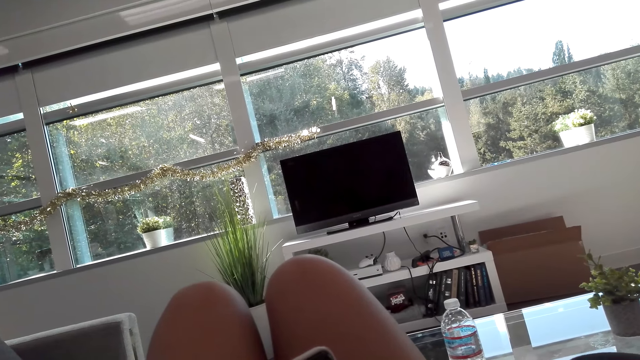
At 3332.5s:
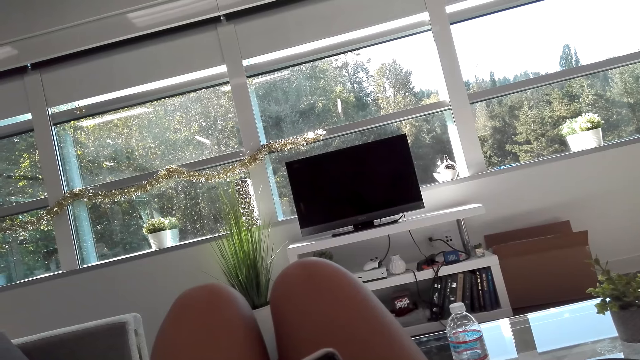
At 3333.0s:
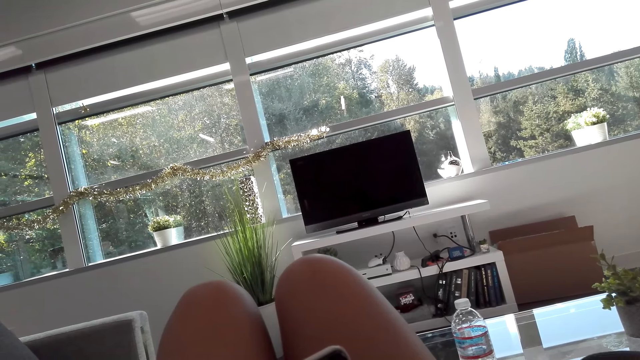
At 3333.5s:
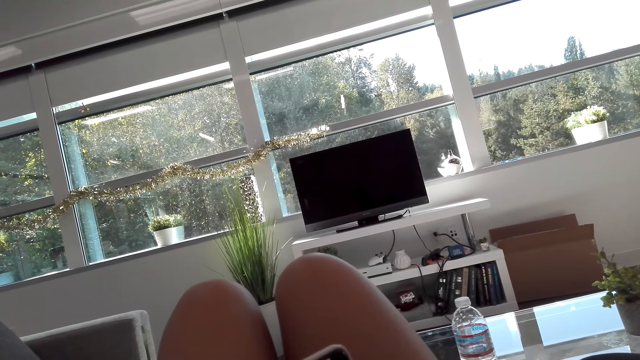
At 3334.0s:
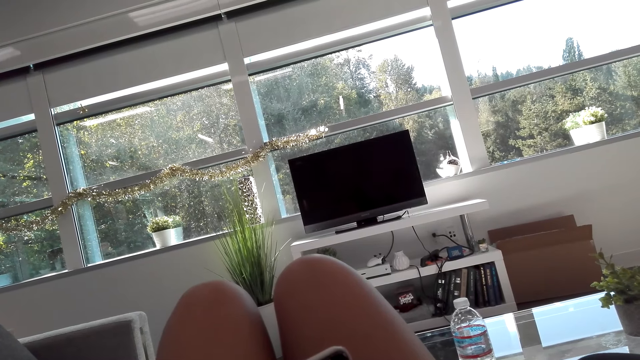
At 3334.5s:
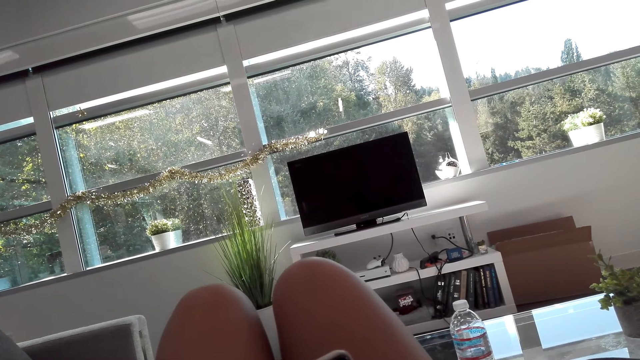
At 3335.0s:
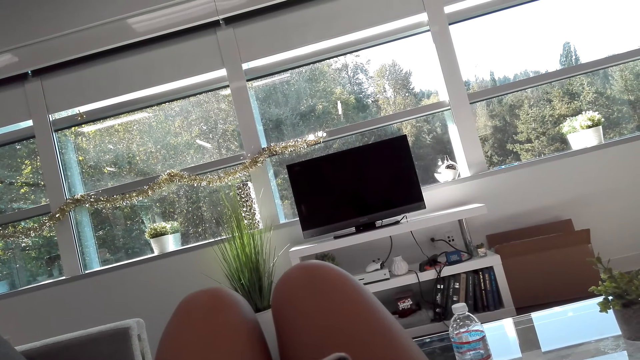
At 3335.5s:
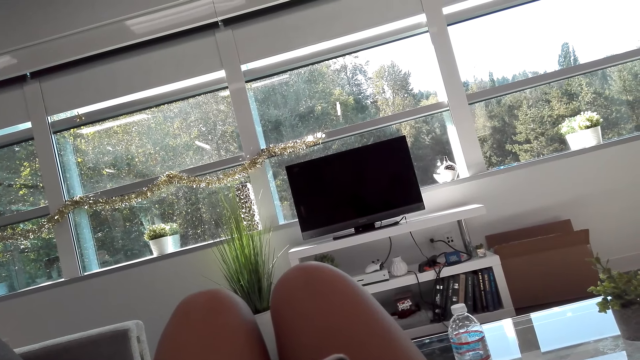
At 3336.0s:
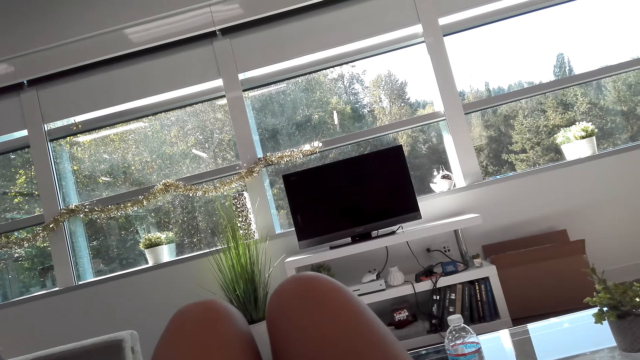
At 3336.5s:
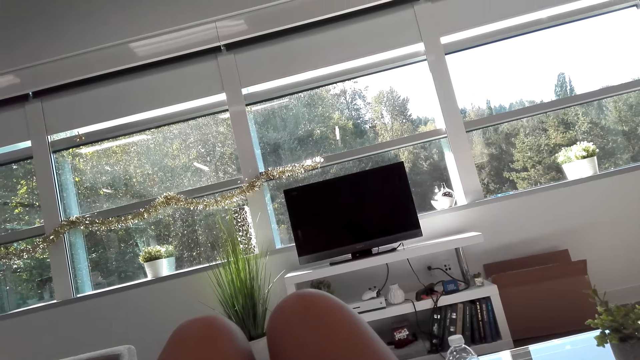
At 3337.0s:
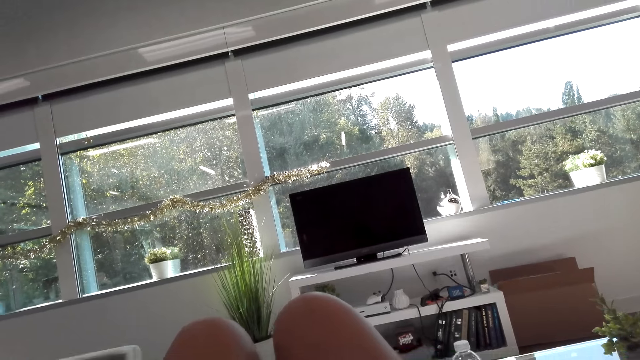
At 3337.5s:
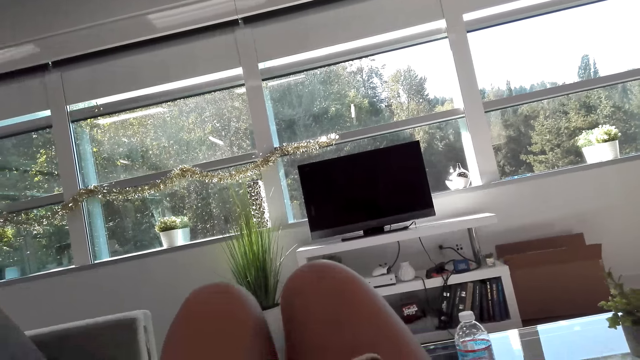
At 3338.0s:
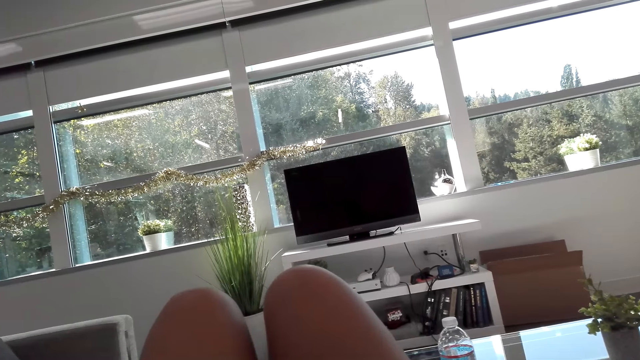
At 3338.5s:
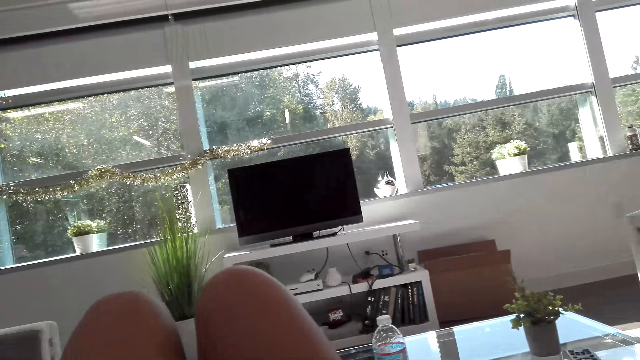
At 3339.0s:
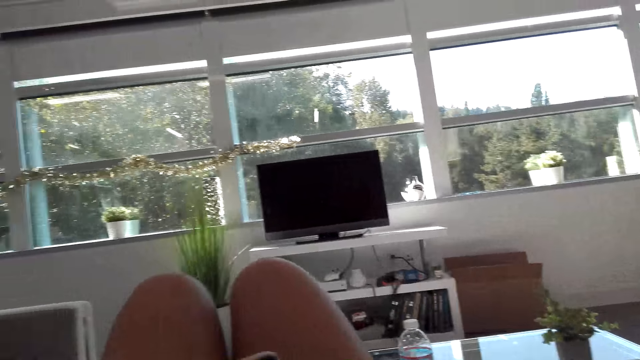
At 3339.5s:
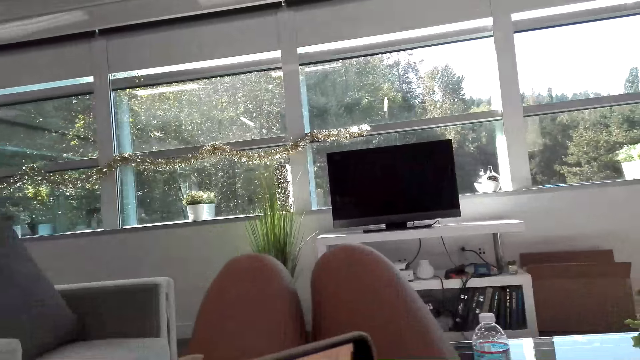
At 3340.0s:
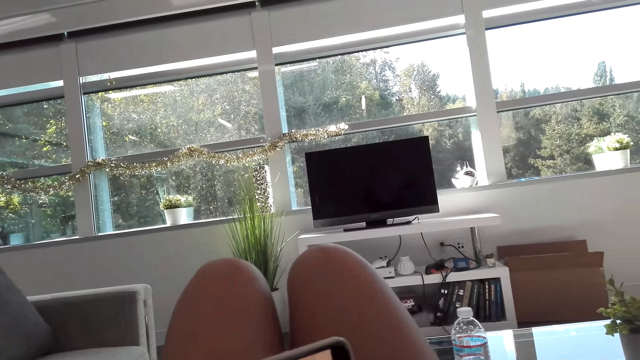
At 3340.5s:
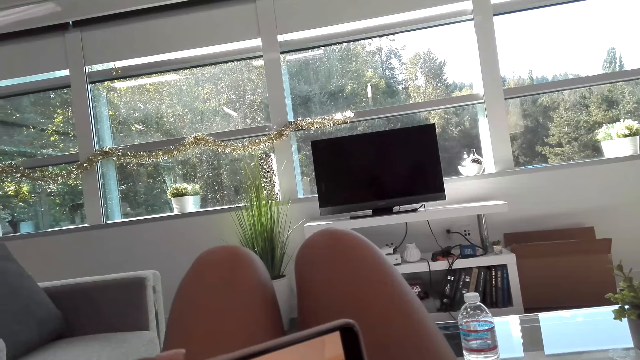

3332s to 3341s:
The camera wearer talks to a woman.

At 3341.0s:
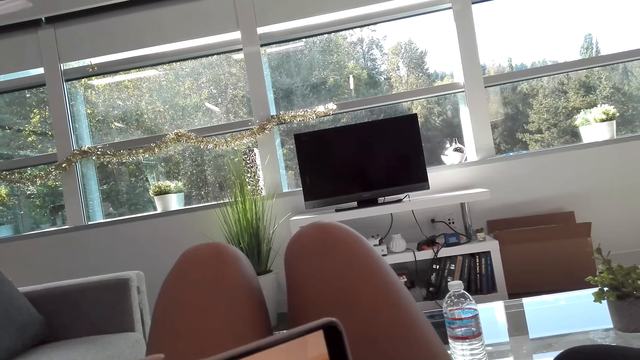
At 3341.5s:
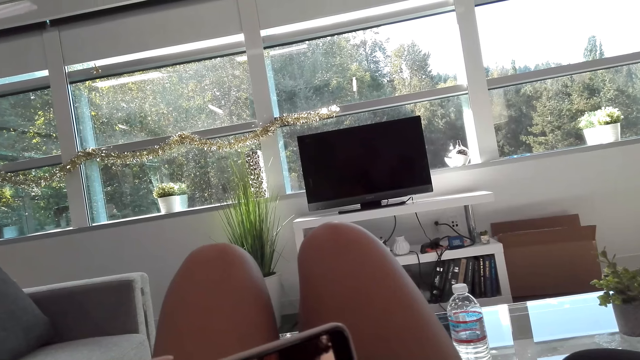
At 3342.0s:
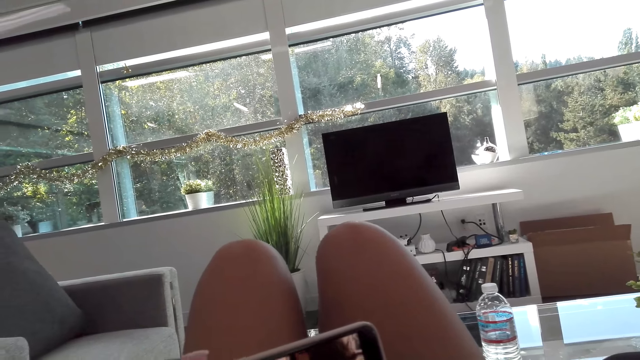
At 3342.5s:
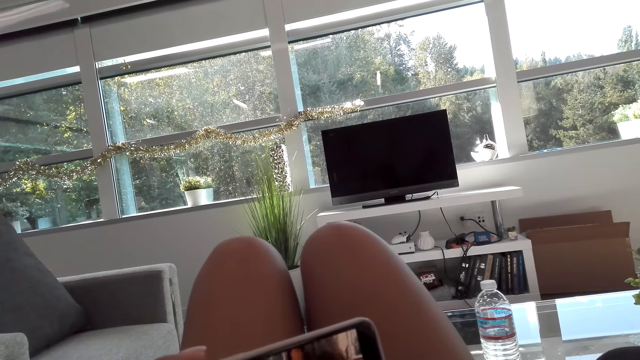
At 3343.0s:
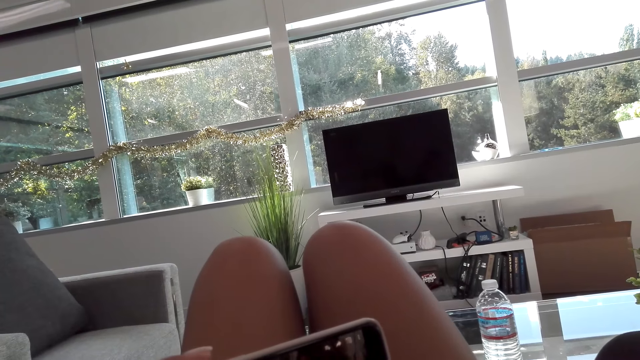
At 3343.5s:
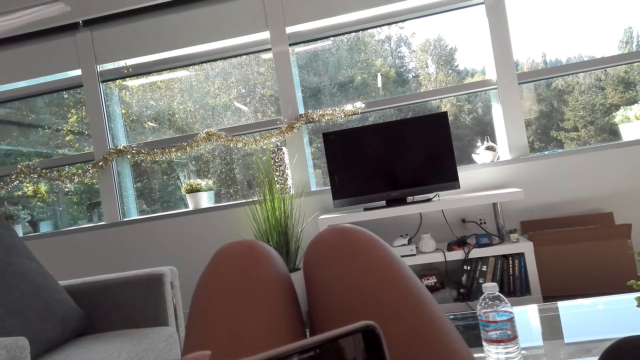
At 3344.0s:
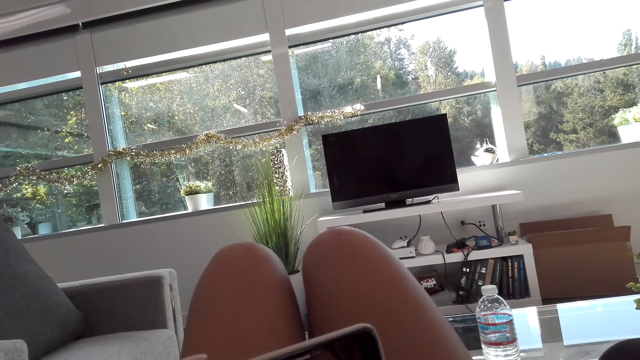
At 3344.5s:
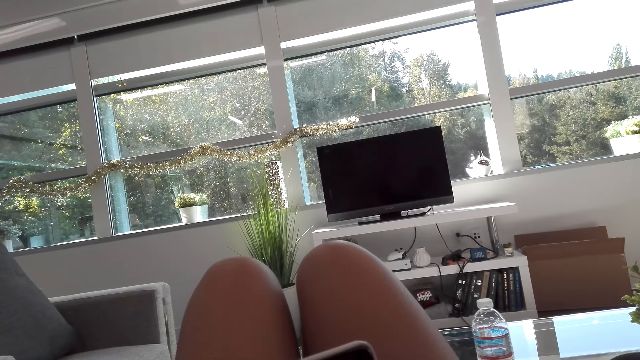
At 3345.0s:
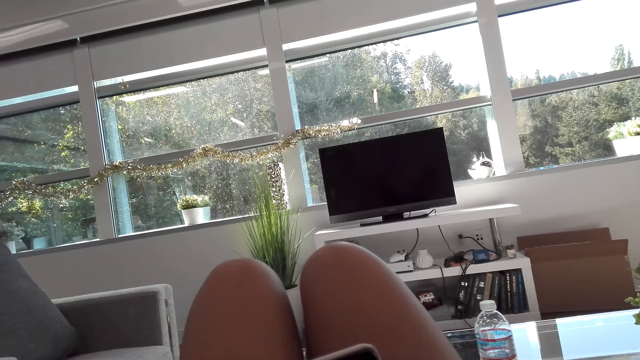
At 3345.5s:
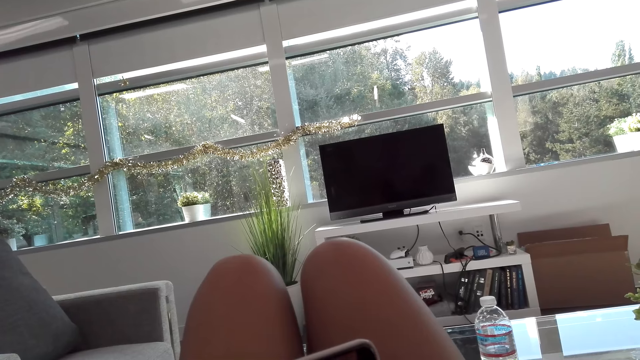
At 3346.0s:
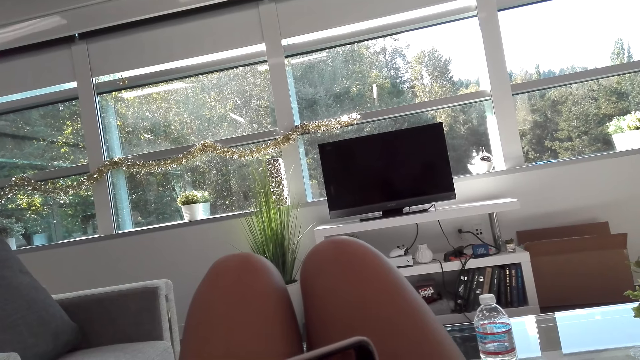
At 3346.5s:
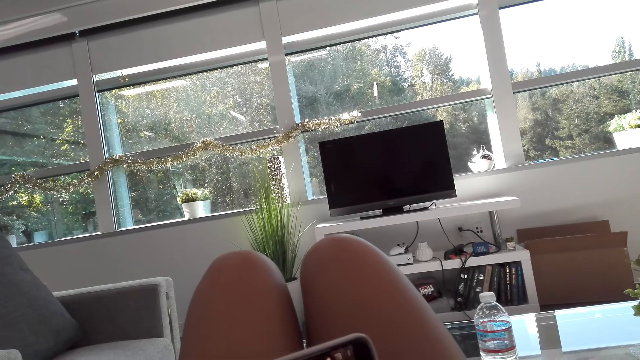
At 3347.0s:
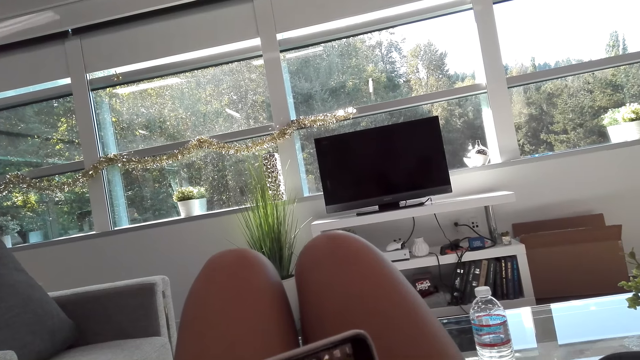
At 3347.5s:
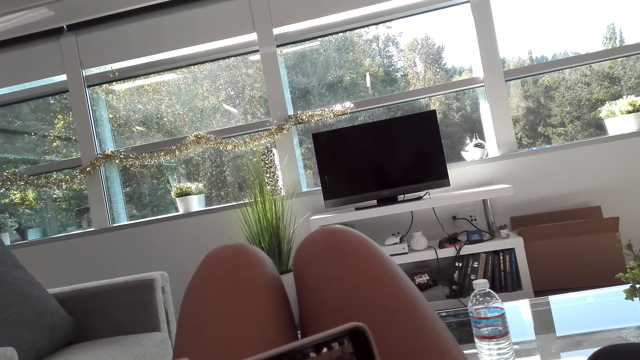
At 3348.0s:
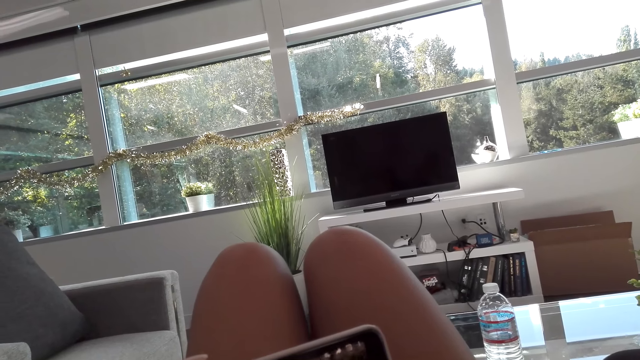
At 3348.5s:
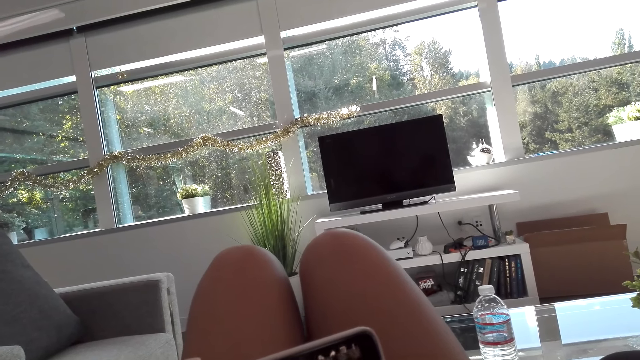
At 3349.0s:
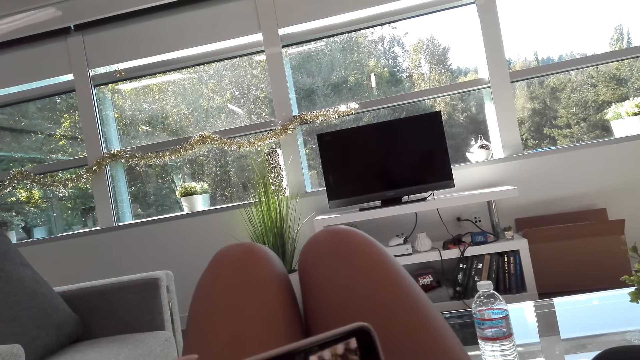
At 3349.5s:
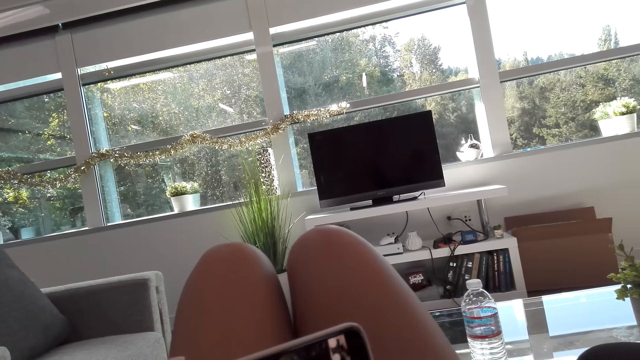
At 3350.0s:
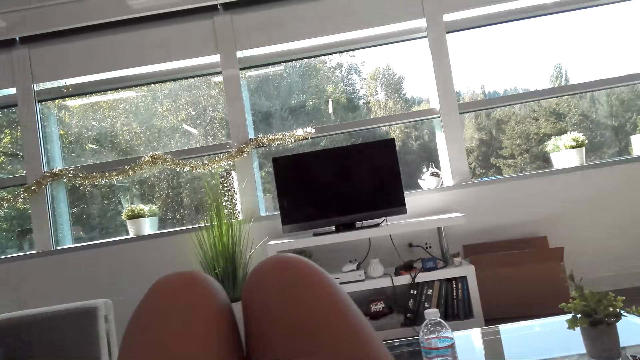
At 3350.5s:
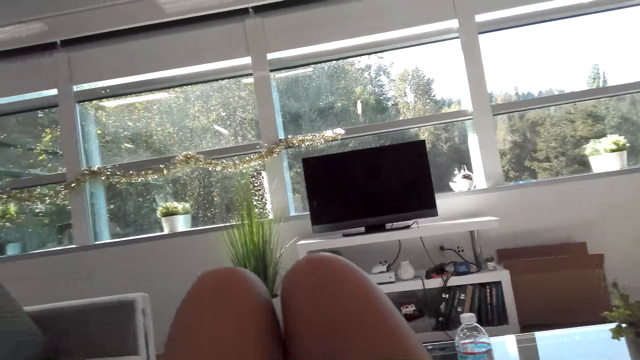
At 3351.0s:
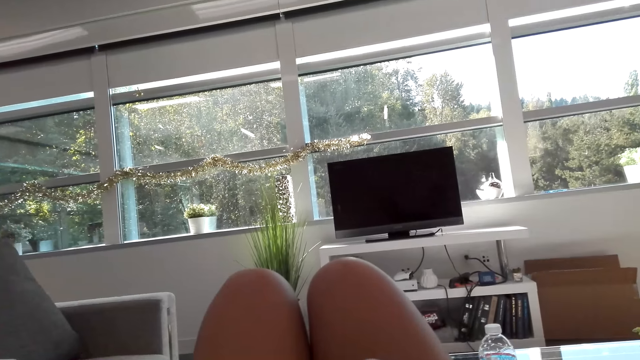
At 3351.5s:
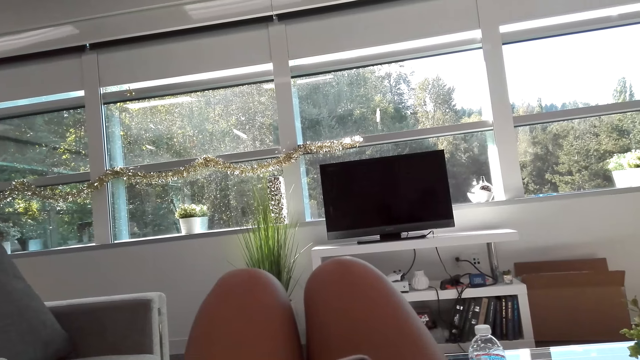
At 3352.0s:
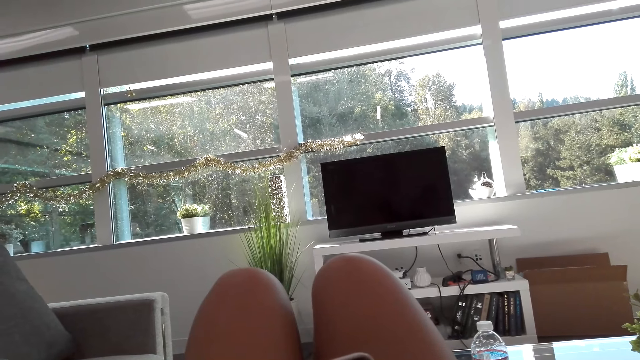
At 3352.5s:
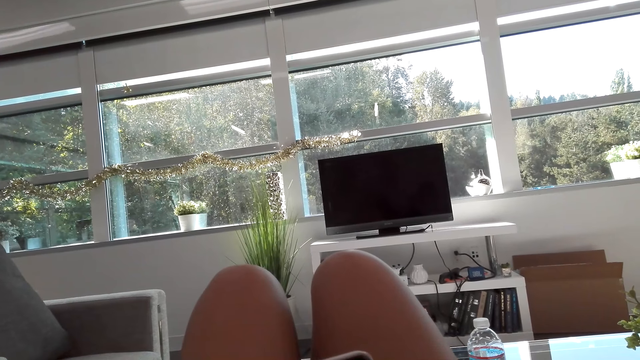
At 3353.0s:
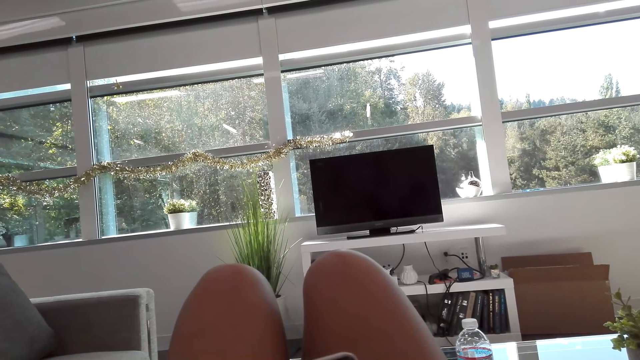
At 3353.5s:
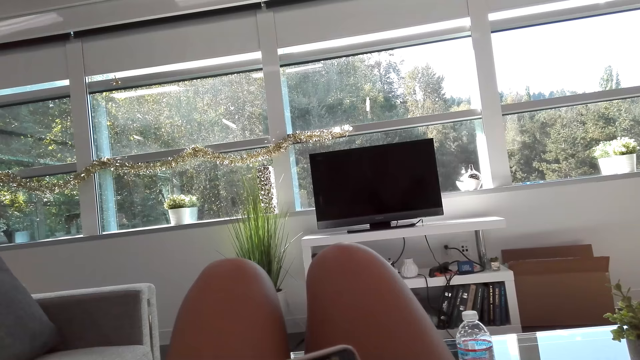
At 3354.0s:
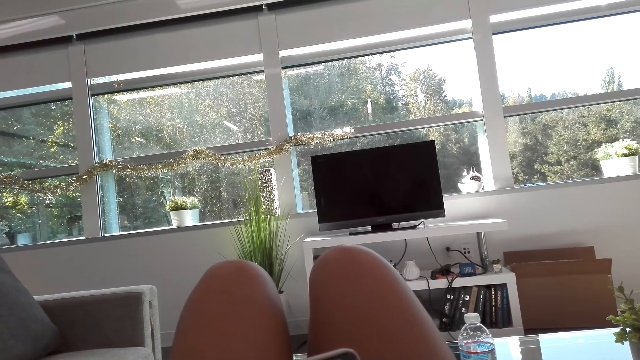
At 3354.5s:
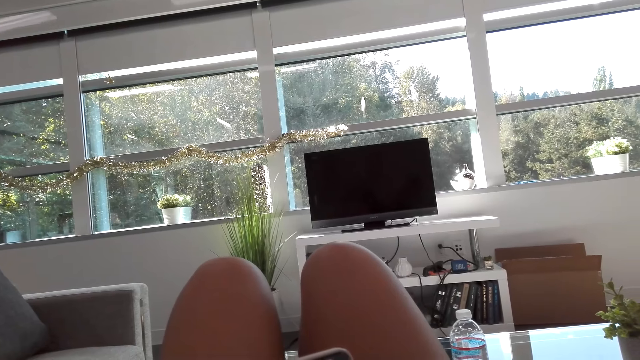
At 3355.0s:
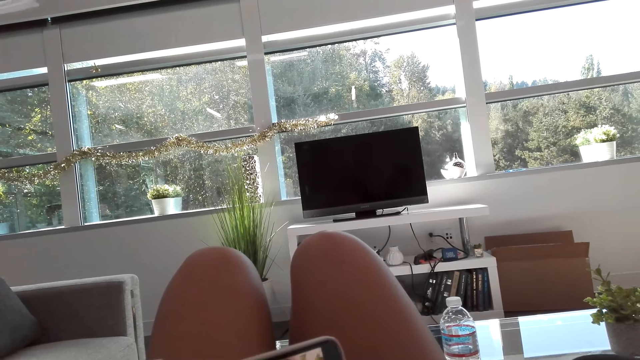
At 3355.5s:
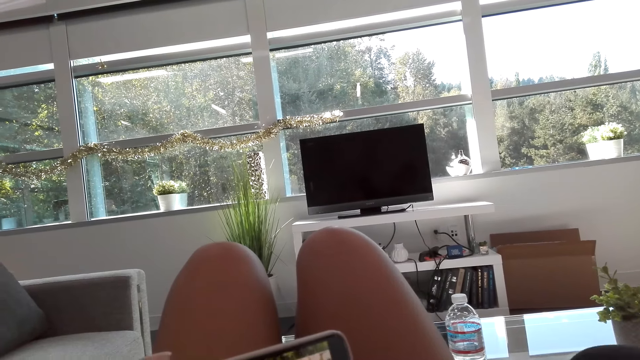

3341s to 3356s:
A woman talks to the camera wearer. The camera wearer talks. They talk to the woman. They watch from the phone. They talk to the woman.
